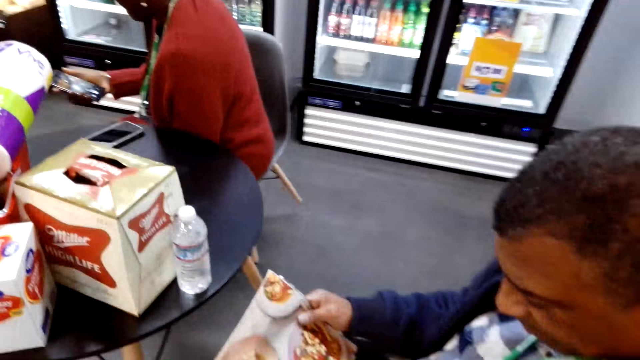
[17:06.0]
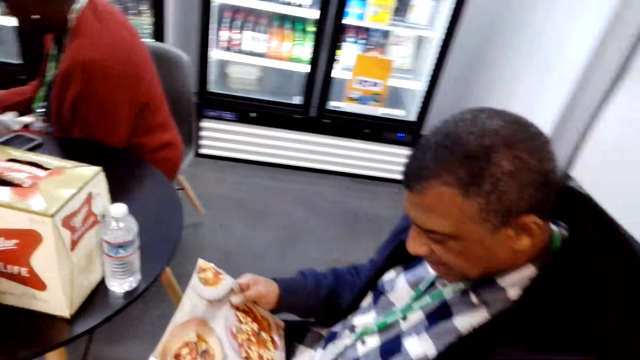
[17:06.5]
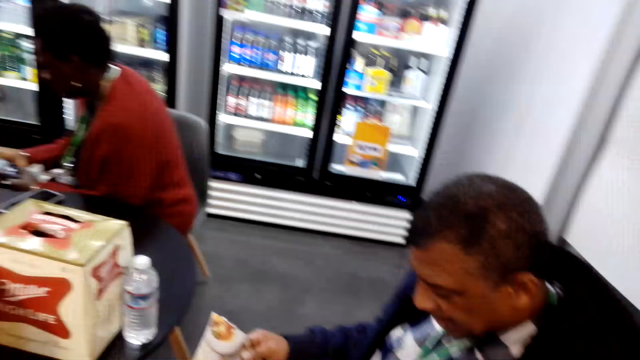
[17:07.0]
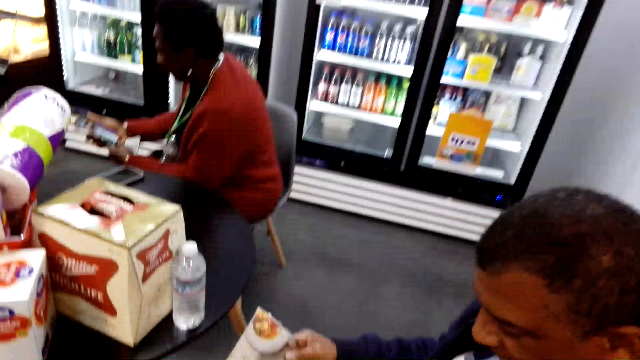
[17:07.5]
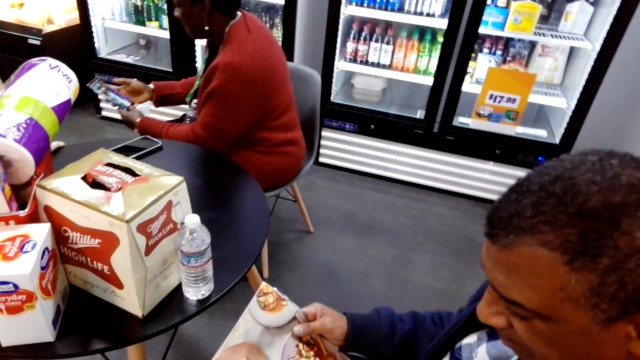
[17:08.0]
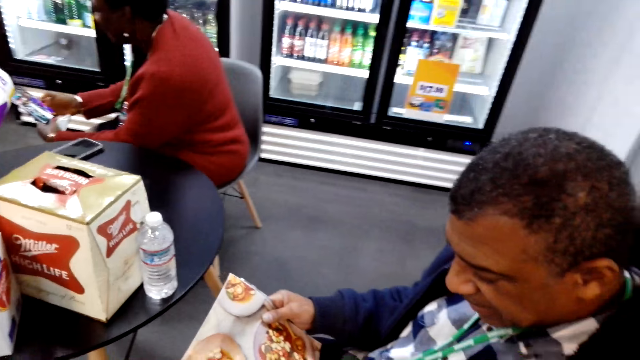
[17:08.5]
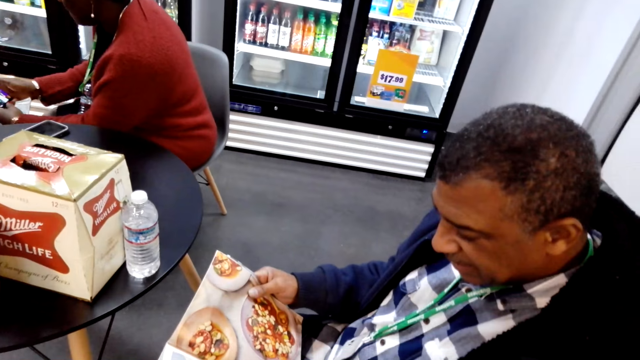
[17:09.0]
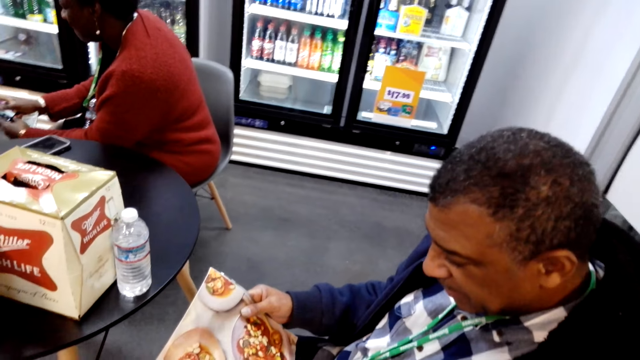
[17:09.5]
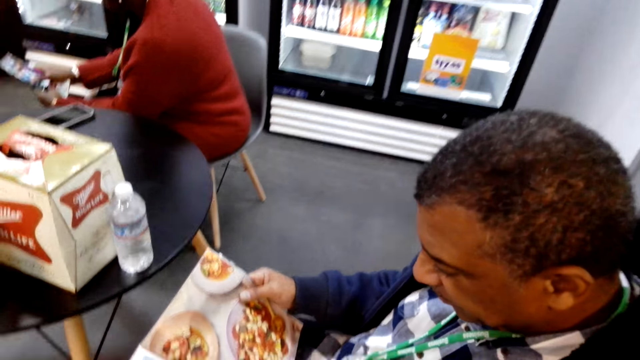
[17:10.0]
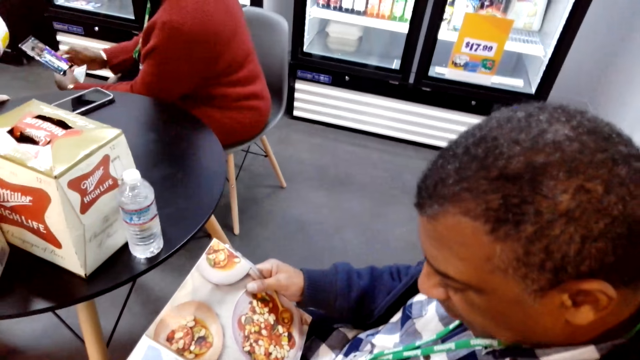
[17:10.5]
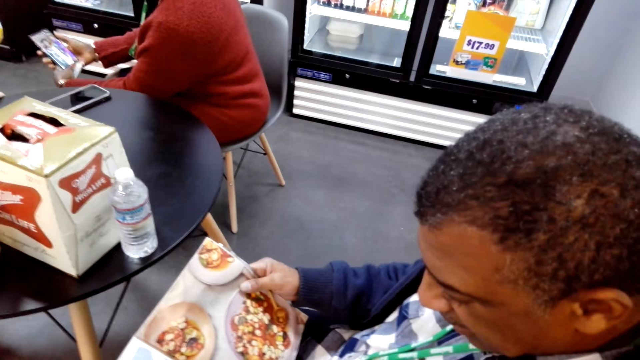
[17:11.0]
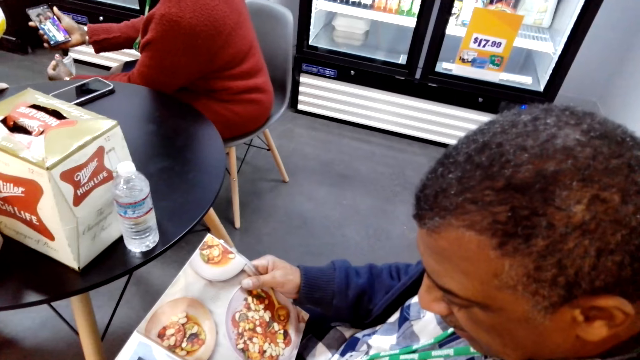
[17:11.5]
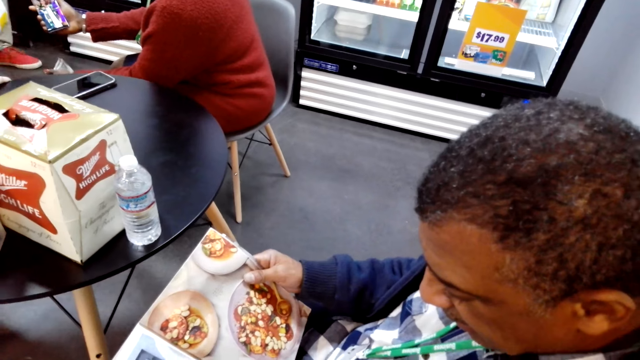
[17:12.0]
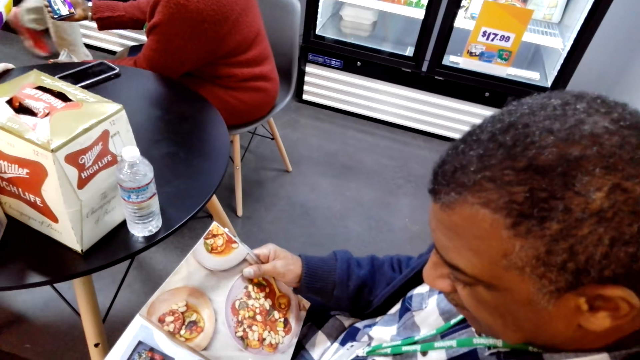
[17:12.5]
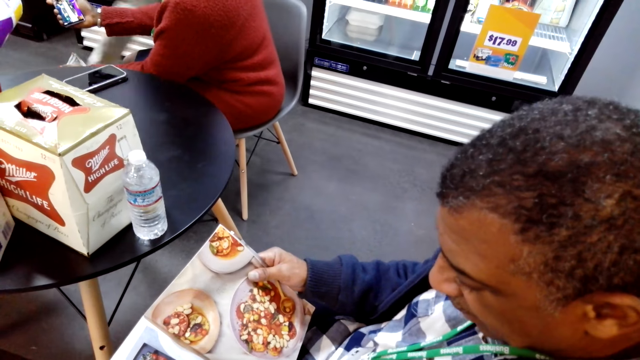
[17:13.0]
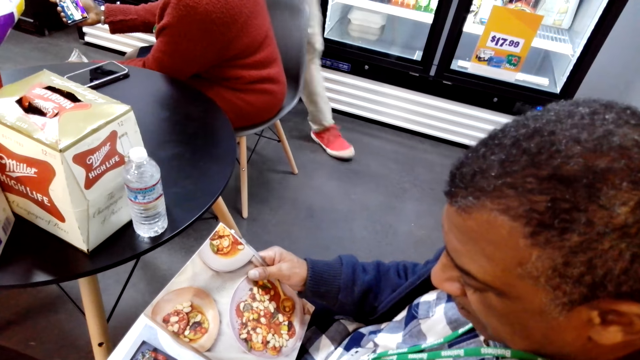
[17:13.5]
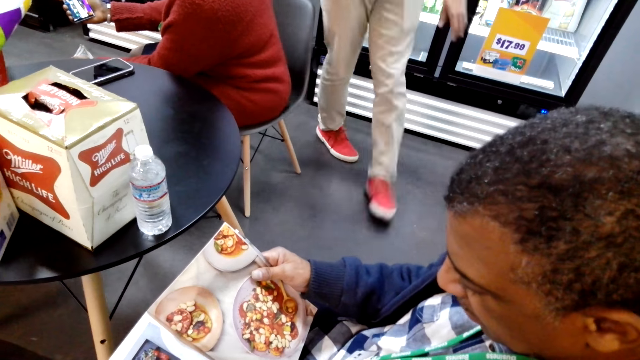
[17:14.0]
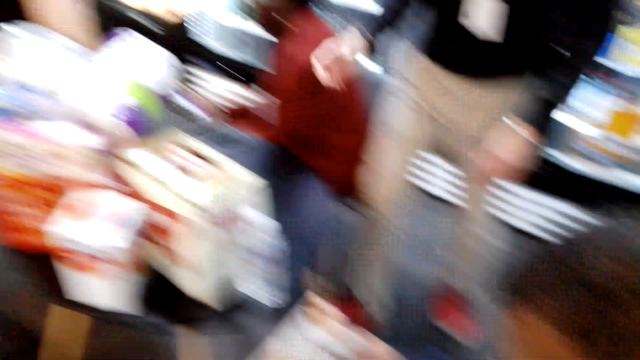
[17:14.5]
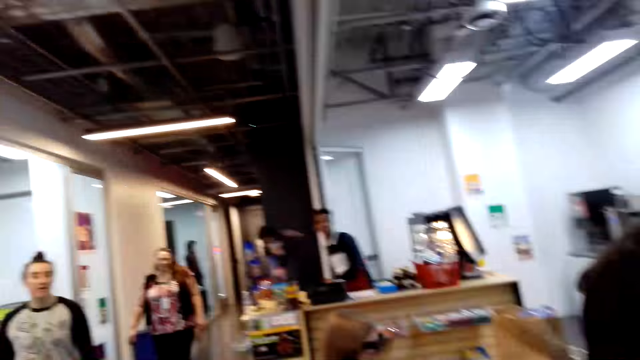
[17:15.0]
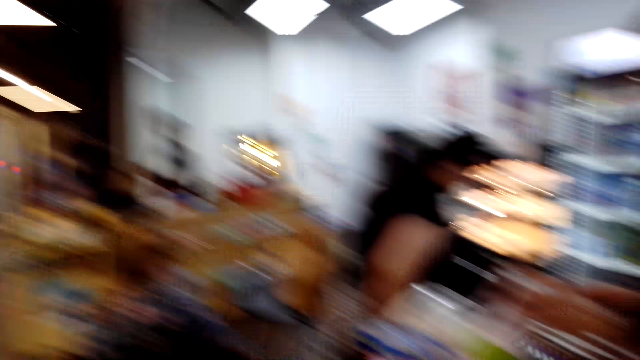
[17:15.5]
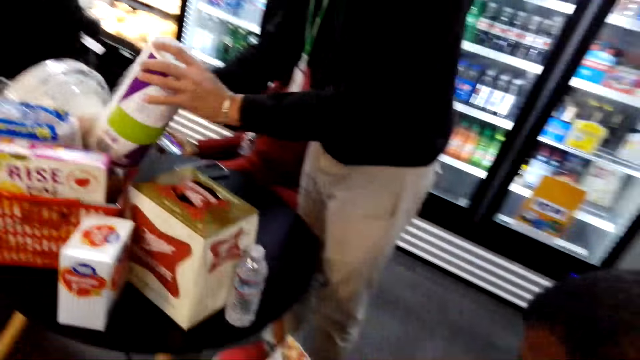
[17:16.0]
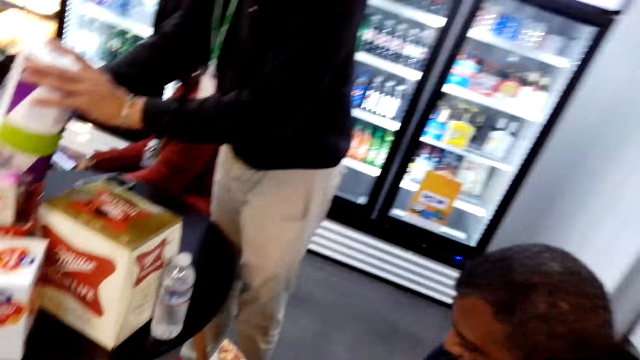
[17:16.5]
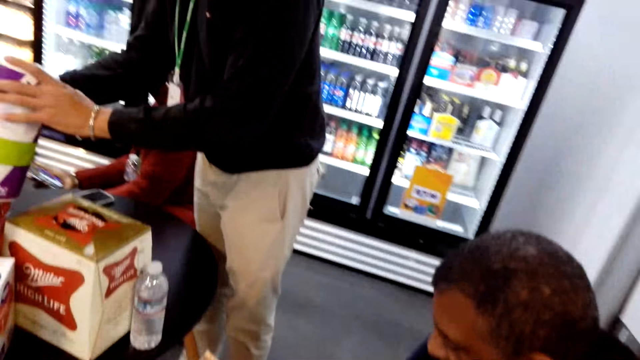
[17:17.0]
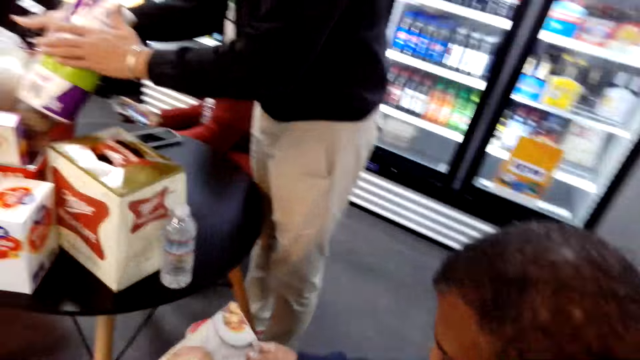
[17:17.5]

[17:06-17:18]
A woman checks her phone. A man checks the magazine. The camera wearer converses with the man. The woman checks her phone. The camera wearer checks the magazine. Another man stares at a menu. The woman uses the phone. The camera wearer converses with the first man. The other man walks around the shop. The first man checks the magazine. The camera wearer walks towards a table. They look around the shop. The other man picks up items on the table.

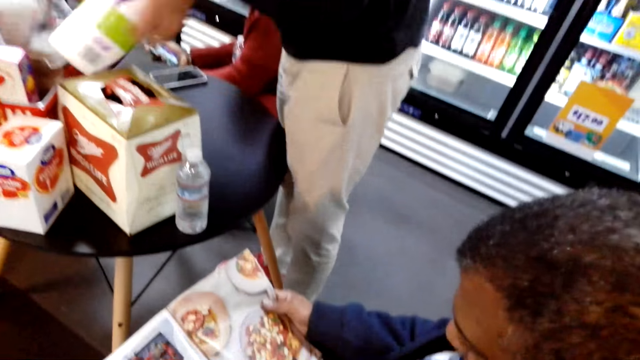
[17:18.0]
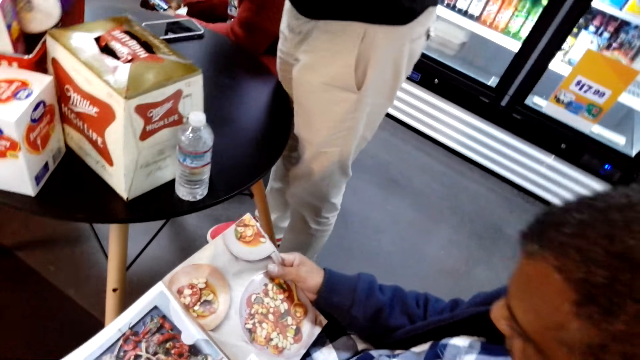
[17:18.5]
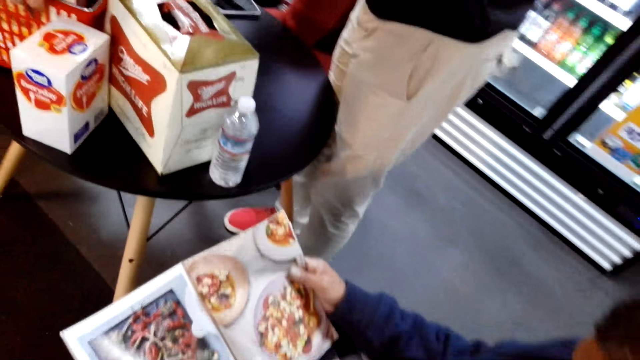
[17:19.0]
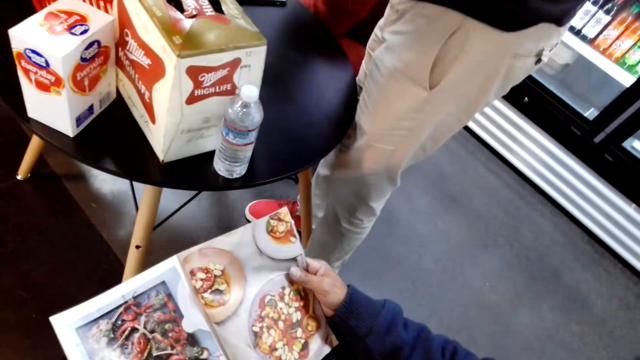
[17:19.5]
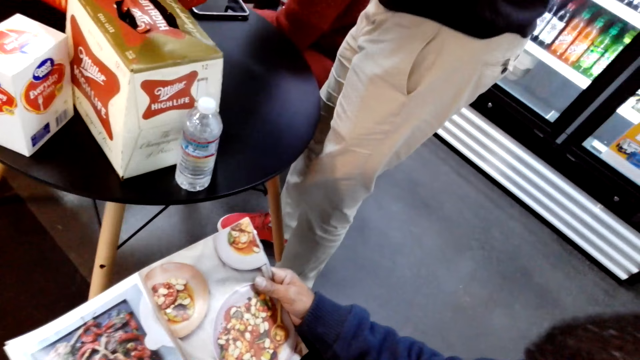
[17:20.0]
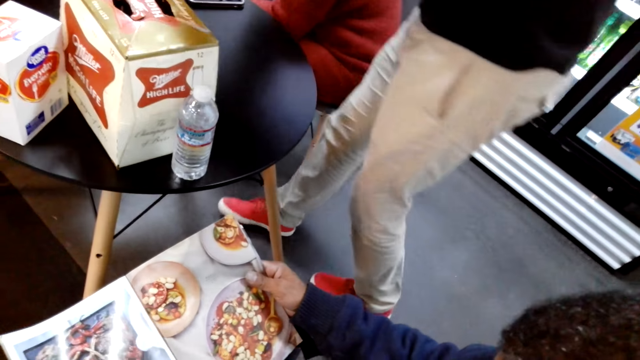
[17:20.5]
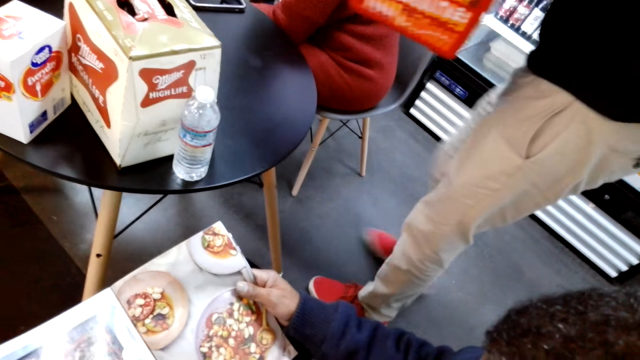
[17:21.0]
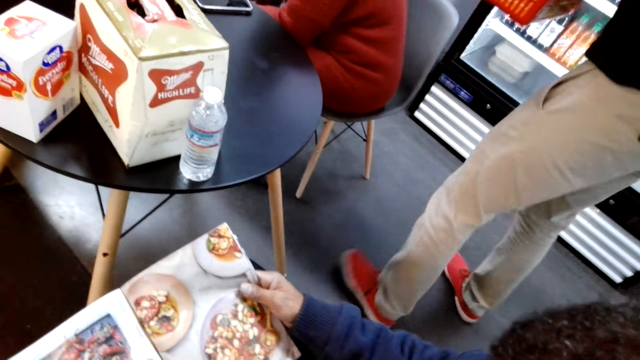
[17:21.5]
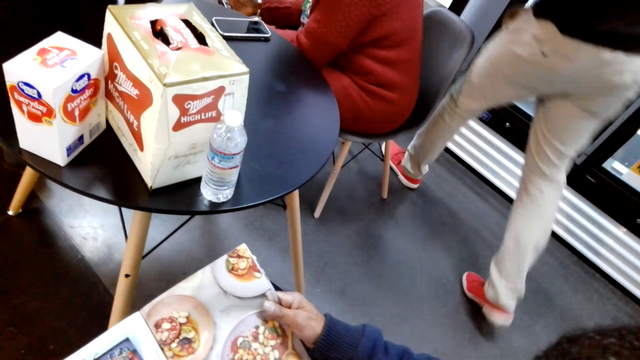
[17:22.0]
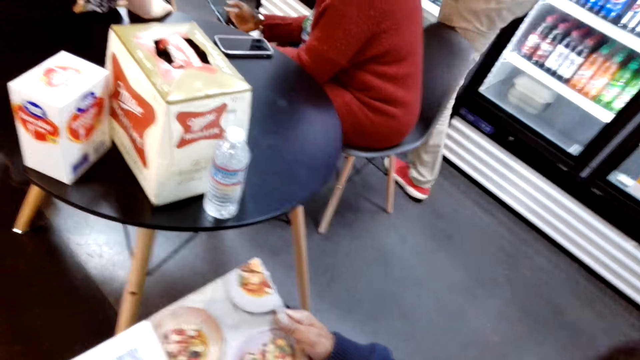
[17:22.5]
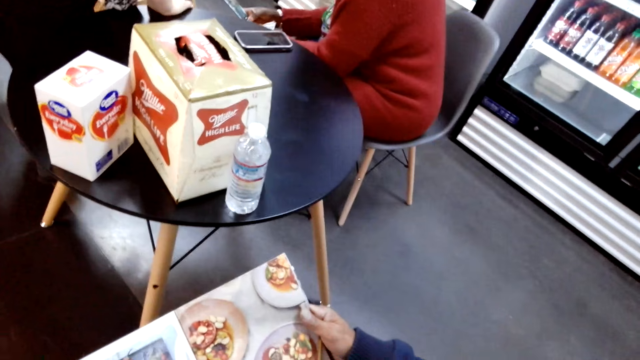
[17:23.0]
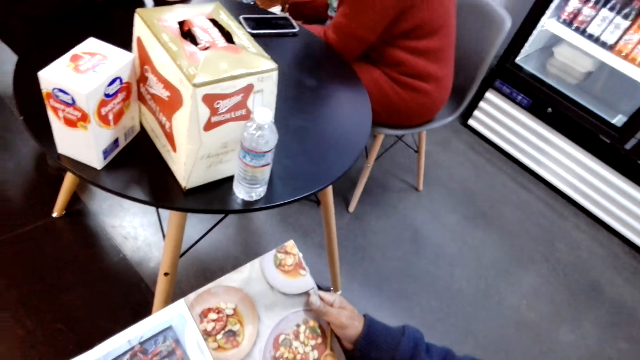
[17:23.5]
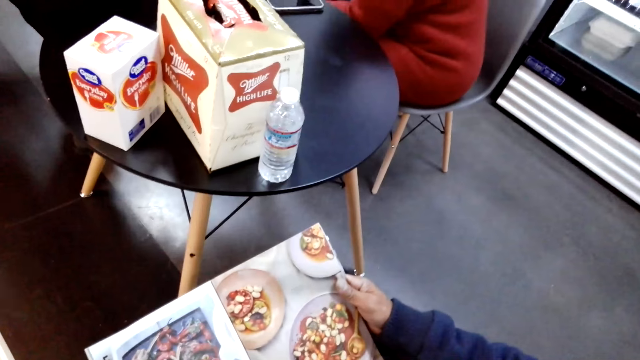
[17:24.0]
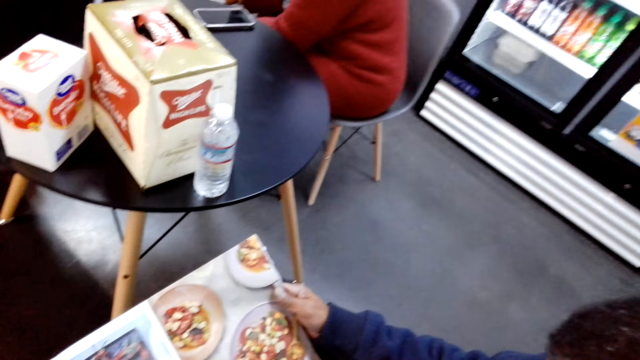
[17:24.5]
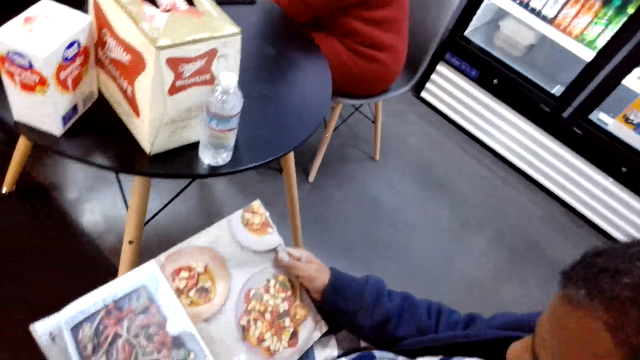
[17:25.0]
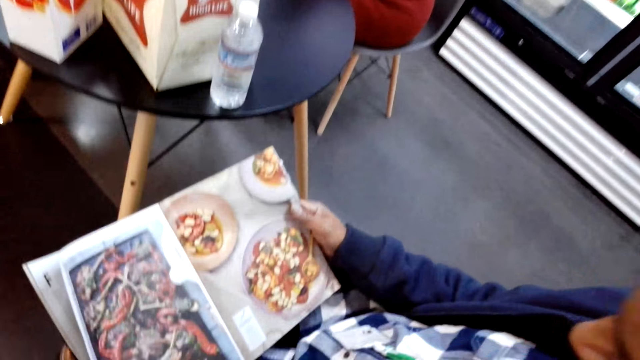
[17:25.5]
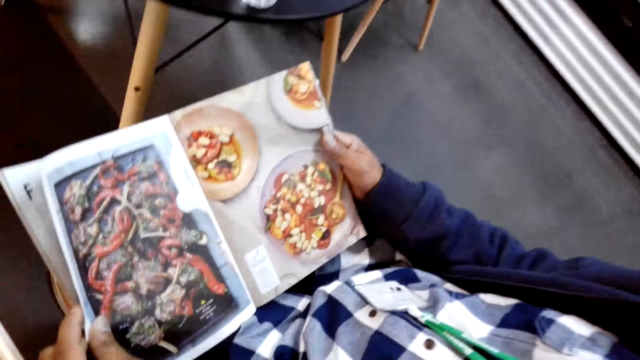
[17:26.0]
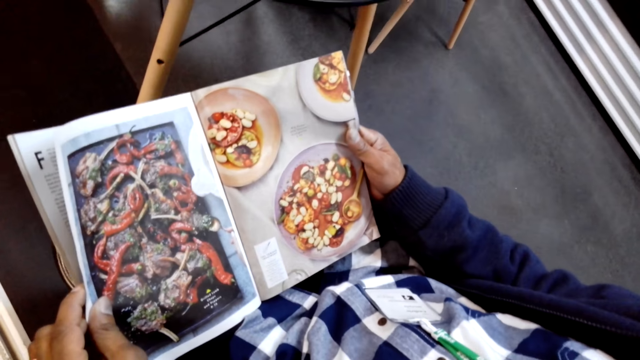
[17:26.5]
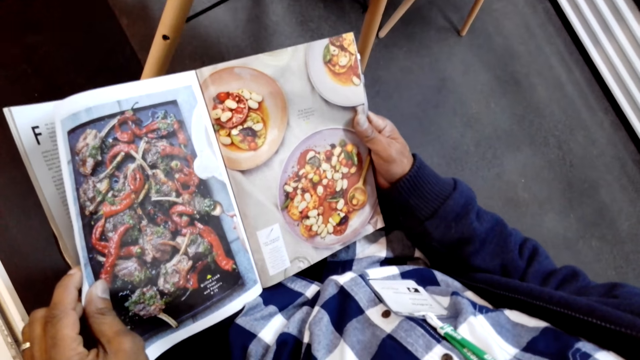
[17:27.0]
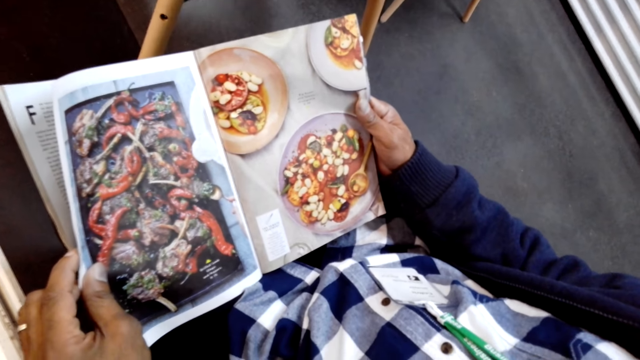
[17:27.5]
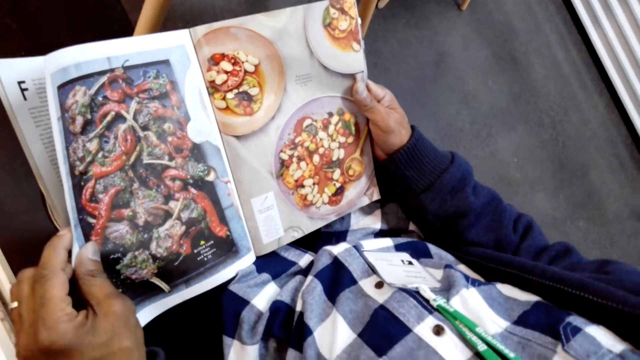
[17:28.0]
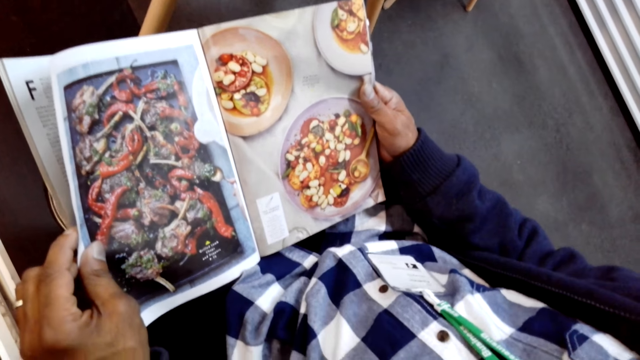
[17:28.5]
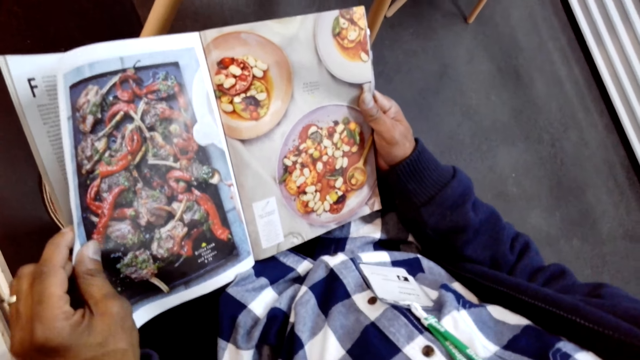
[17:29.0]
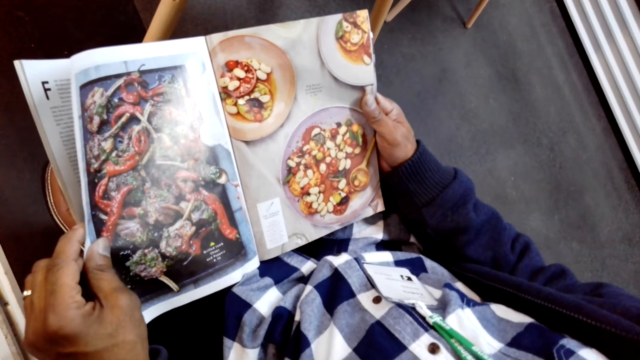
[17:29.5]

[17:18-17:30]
A man checks the magazine. The camera wearer converses with the man. Another man walks around the shop. The camera wearer picks up a basket. The first man checks the magazine. The camera wearer converses with the first man. They walk away. They check the magazine.
